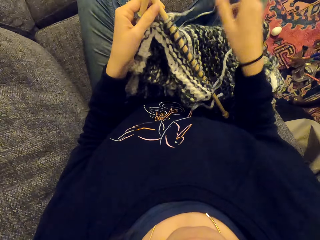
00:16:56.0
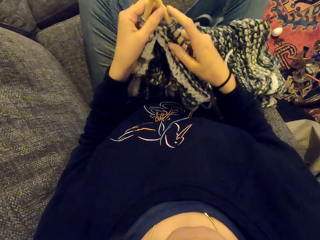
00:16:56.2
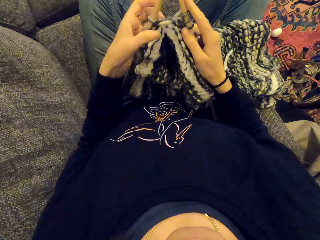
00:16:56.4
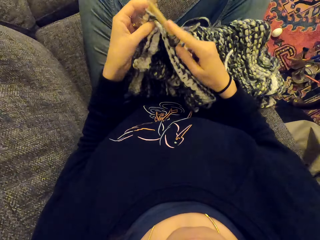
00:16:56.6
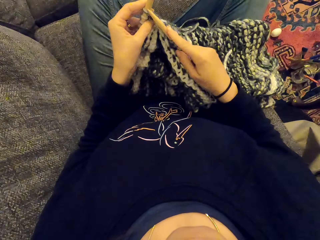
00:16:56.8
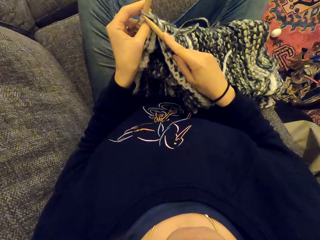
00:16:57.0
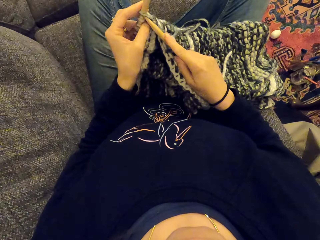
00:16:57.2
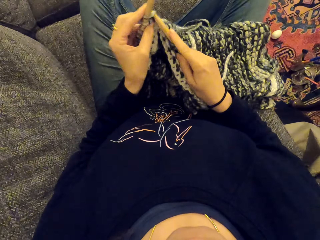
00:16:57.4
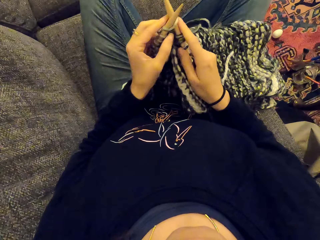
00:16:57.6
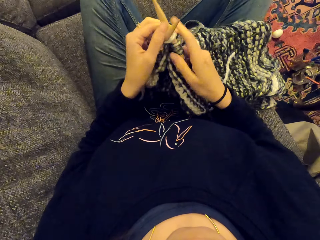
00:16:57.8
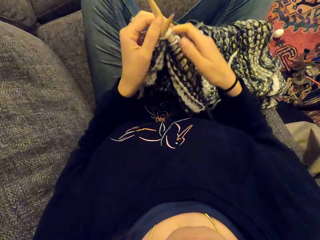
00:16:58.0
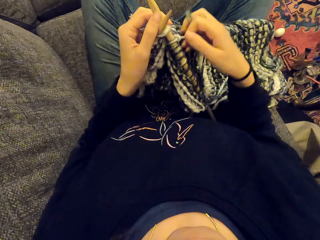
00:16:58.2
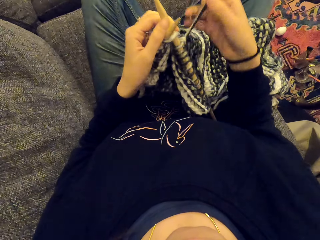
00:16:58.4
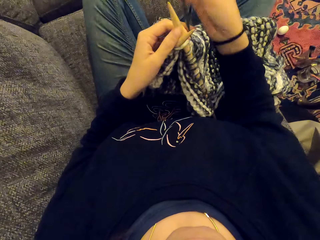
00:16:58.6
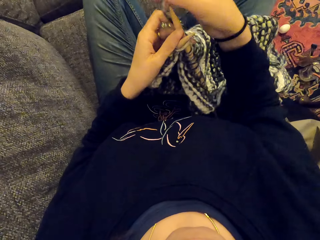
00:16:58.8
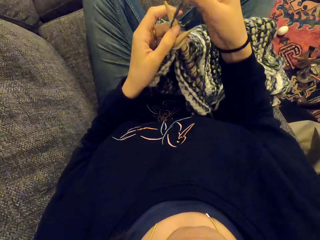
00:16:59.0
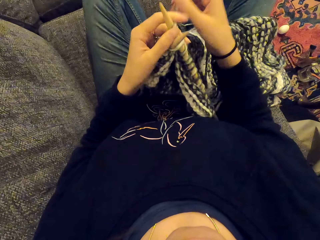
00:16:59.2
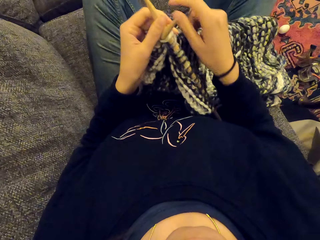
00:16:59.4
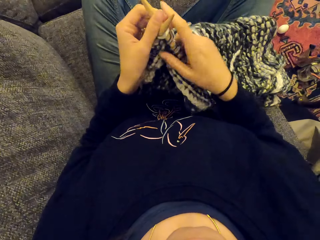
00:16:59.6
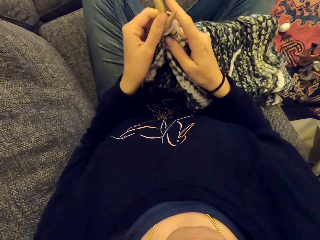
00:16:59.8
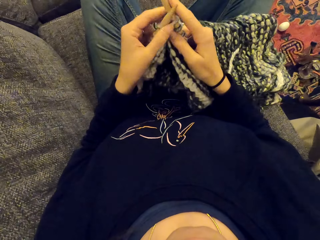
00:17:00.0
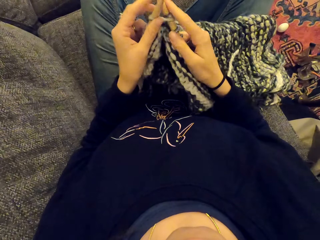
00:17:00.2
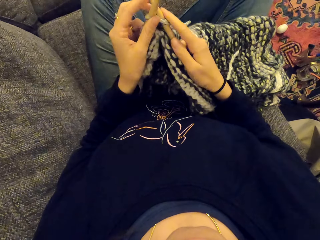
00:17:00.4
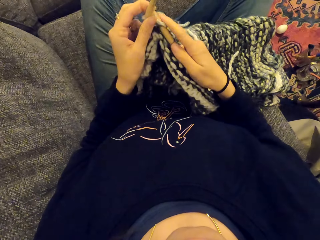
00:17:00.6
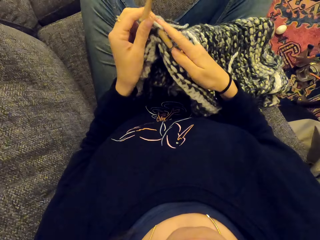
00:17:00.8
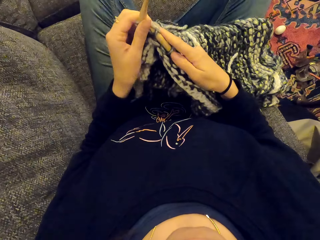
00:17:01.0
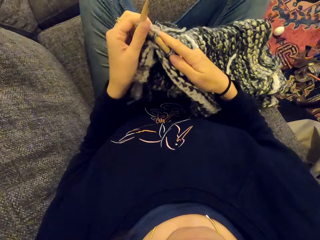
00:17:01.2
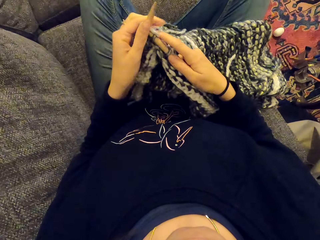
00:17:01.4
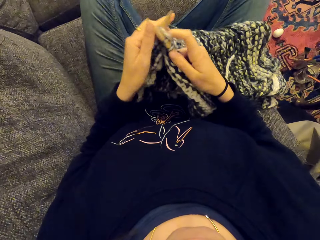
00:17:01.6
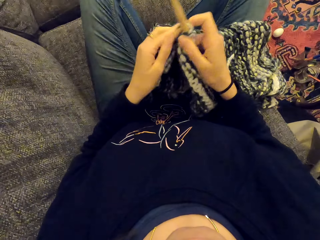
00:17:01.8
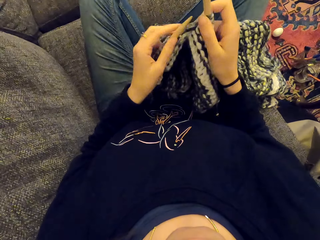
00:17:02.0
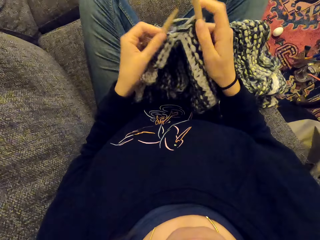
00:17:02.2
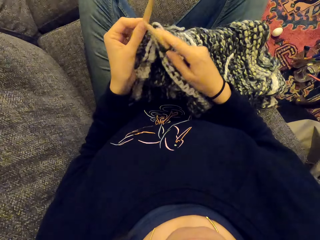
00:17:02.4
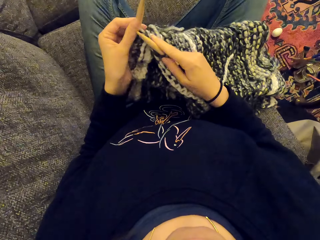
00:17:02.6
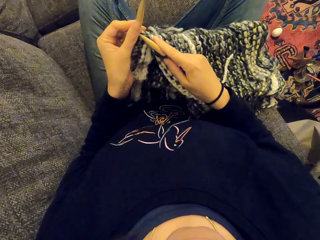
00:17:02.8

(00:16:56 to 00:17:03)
The camera wearer knits the fabric.

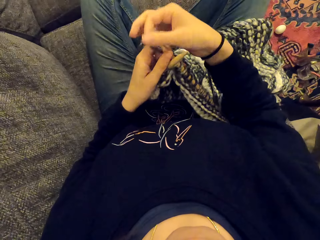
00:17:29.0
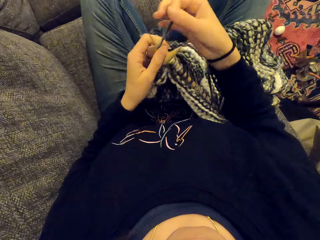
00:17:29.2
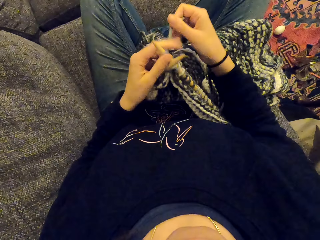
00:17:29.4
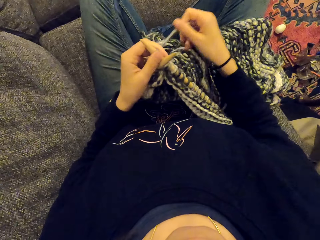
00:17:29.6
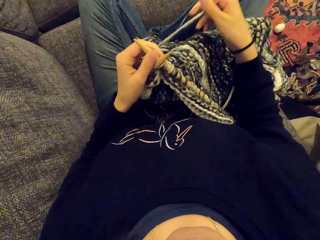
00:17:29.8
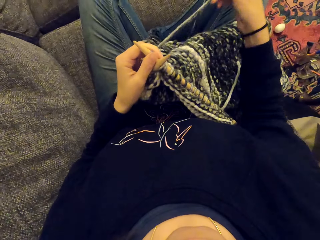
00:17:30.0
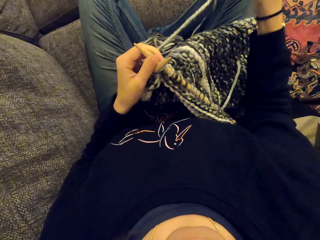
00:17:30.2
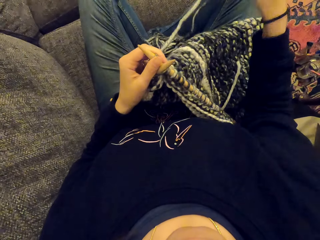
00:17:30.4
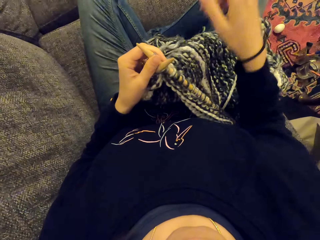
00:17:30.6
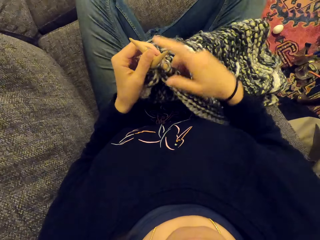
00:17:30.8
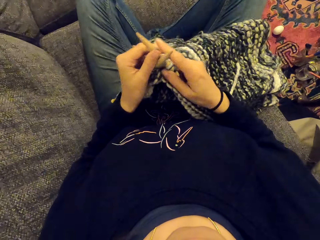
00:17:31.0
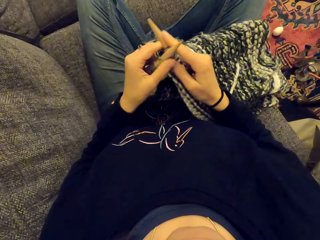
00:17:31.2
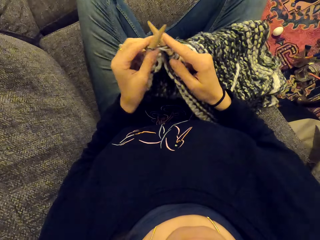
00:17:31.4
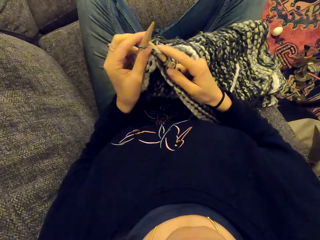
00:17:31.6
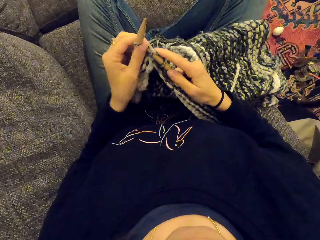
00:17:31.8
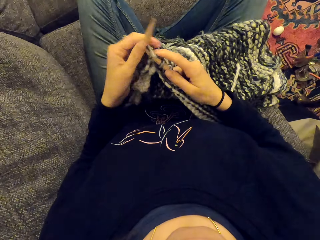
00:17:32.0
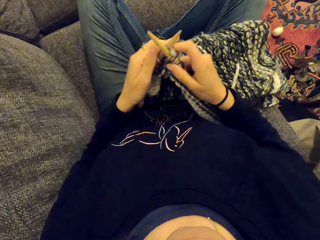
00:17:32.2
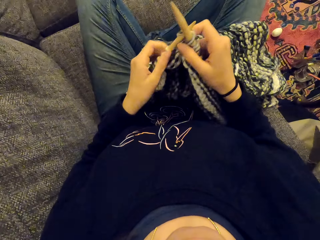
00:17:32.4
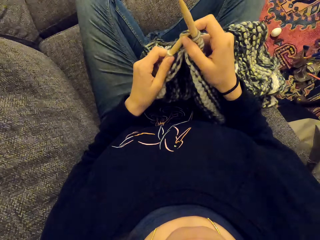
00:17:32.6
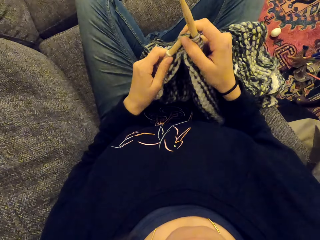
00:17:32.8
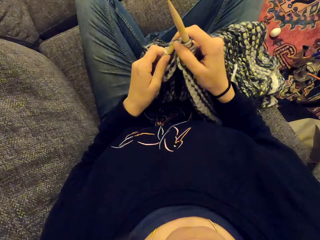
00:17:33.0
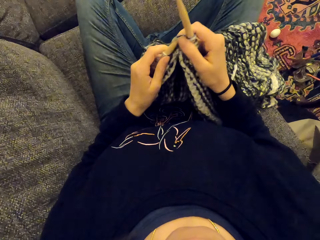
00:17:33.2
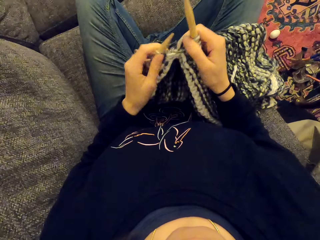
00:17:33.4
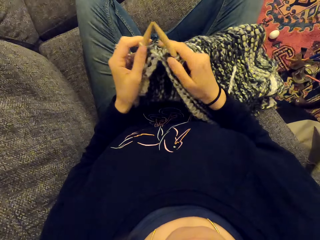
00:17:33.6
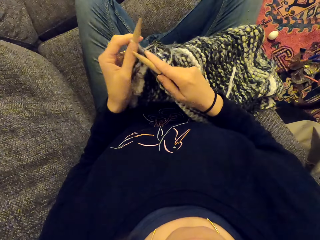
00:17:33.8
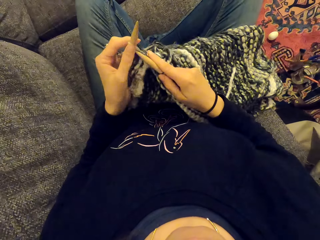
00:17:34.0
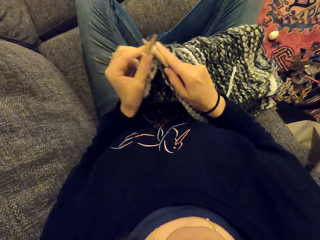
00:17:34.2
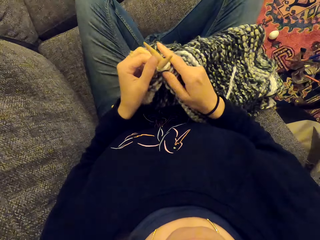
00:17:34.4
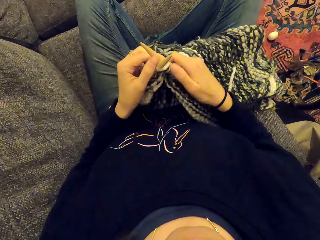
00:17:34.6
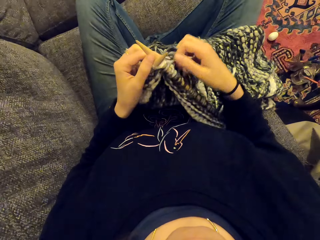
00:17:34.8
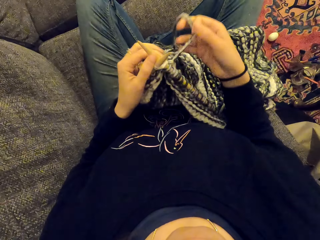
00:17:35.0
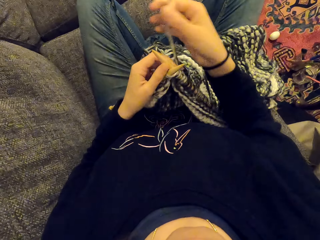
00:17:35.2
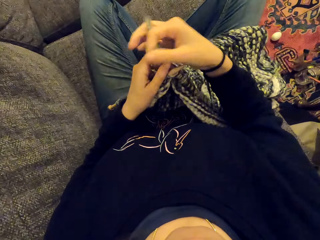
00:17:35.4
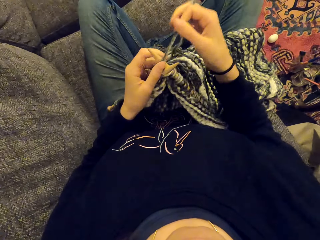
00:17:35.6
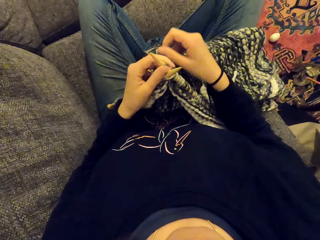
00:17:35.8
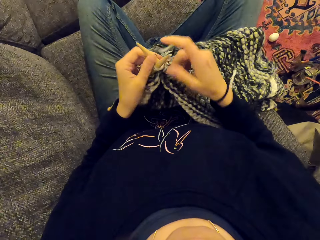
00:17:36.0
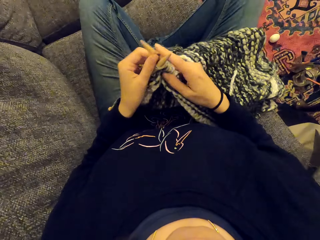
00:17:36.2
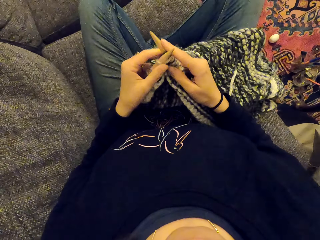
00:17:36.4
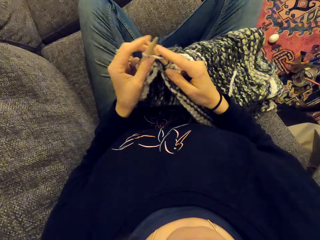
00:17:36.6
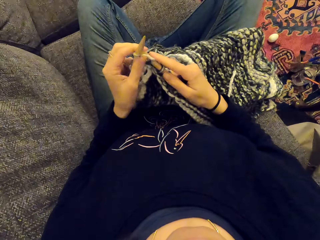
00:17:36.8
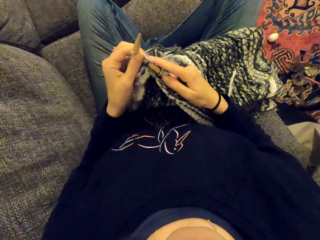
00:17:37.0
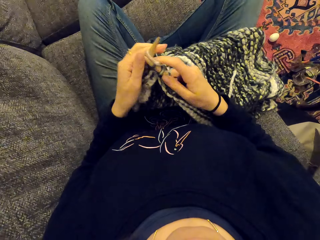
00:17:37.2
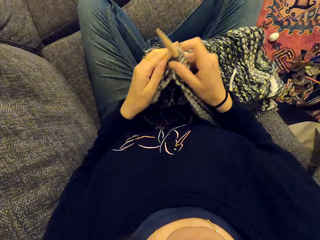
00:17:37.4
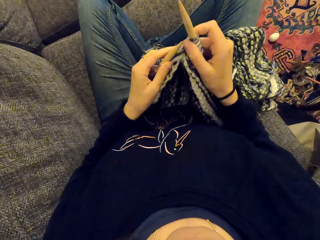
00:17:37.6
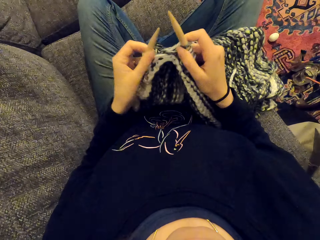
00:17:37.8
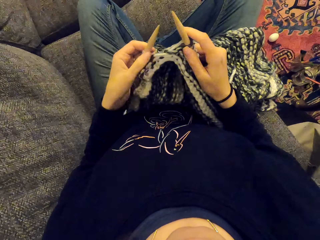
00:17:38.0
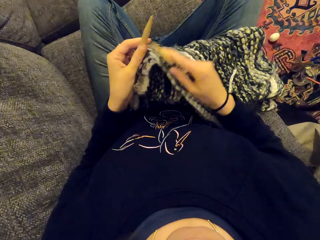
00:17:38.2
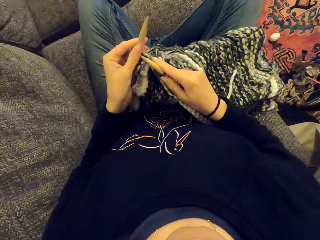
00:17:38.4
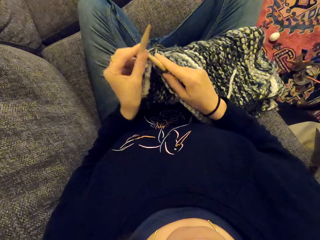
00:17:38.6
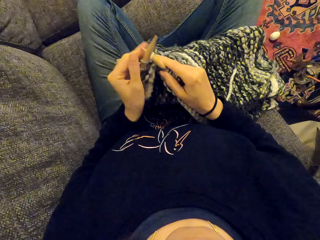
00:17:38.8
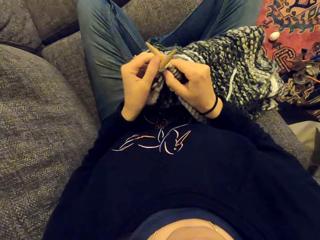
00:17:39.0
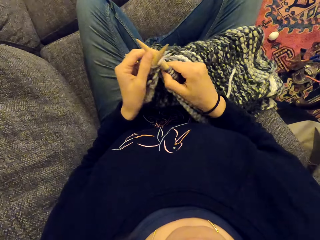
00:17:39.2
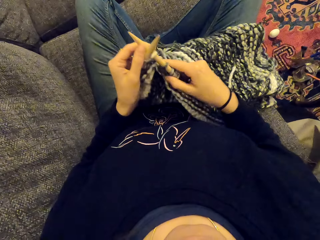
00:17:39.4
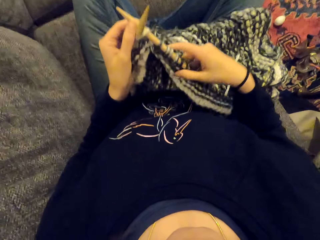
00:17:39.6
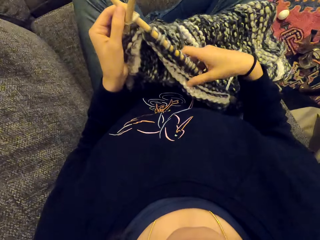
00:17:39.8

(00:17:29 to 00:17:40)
The camera wearer pulls the thread. They knit the fabric with the crochet hook.

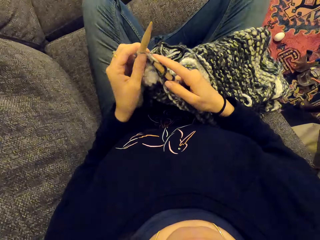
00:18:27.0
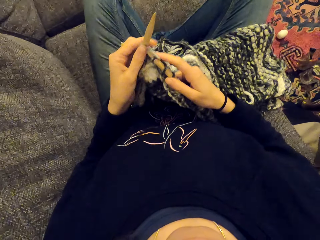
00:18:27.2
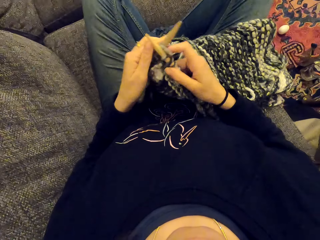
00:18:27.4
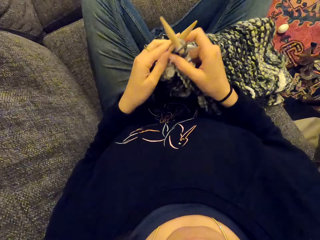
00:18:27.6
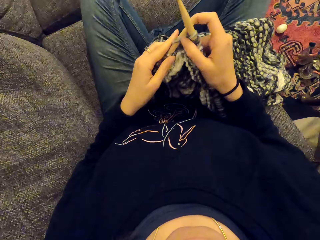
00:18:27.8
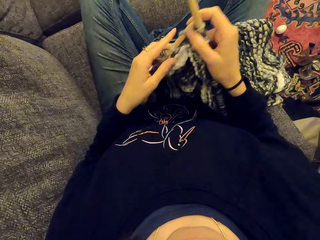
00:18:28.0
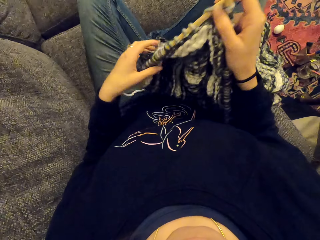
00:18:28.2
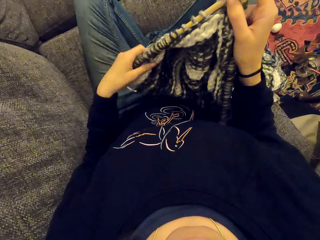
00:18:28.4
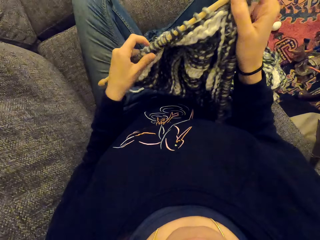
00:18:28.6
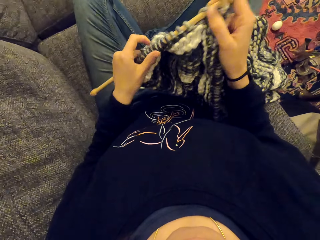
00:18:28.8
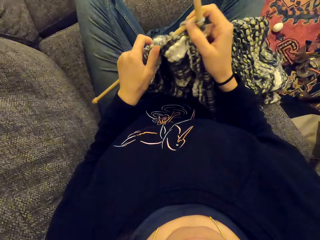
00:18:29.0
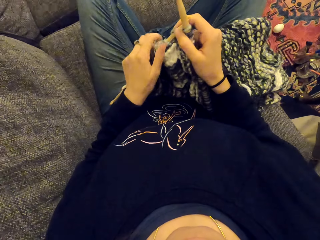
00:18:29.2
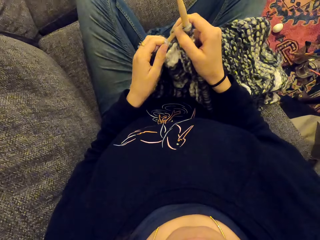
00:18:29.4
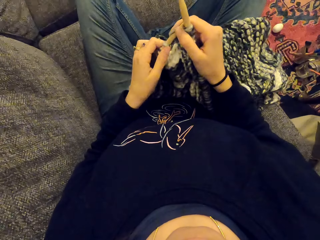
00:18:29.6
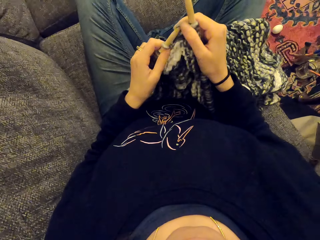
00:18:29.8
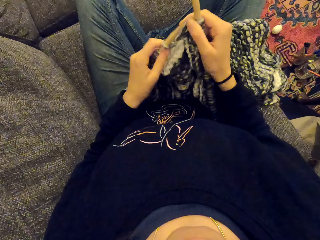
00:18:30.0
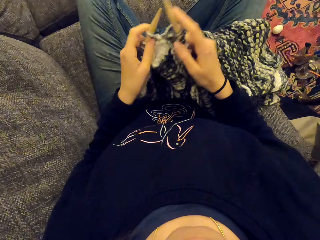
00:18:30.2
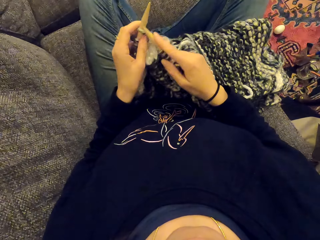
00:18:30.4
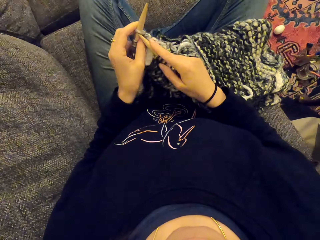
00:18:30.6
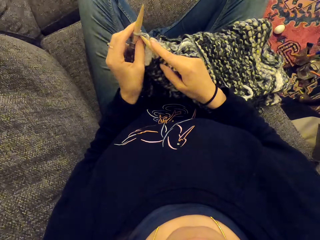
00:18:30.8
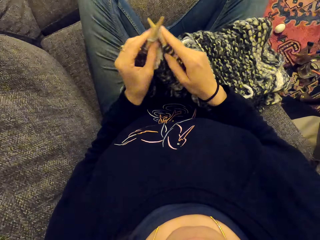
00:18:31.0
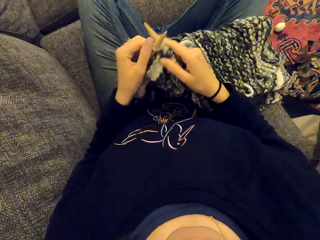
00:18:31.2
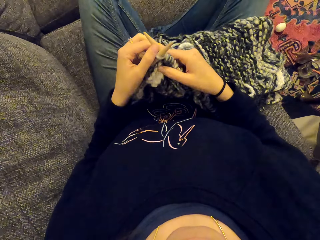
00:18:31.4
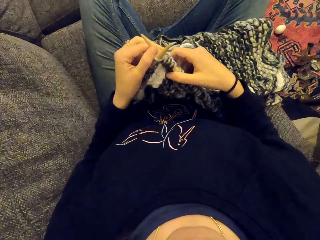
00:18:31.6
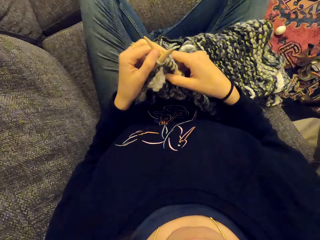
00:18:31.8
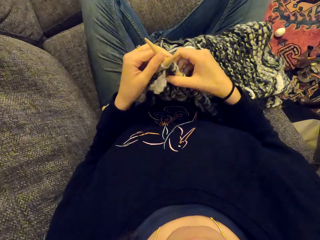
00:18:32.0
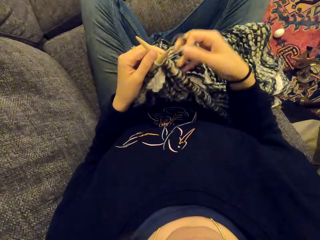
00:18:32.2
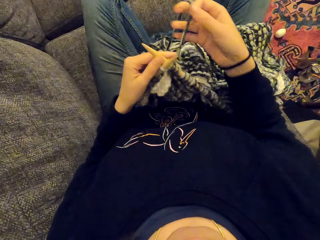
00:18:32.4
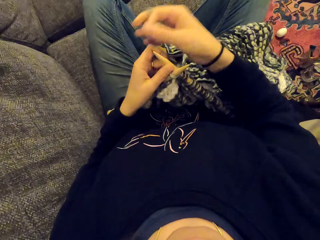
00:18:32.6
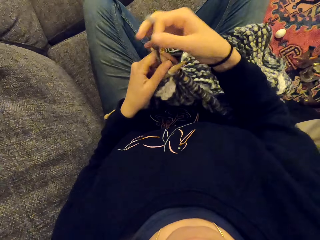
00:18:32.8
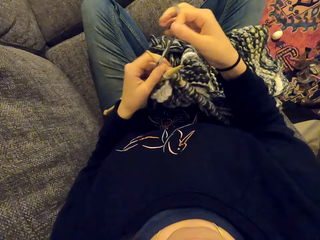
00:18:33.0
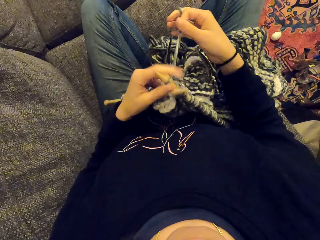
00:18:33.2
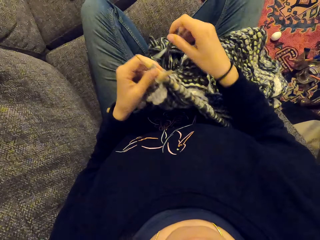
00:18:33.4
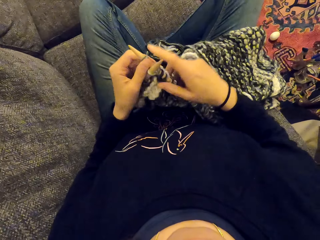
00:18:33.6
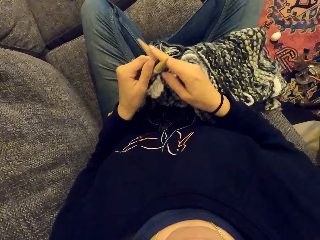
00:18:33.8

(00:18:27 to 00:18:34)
The camera wearer holds the fabric and knits the fabric.
